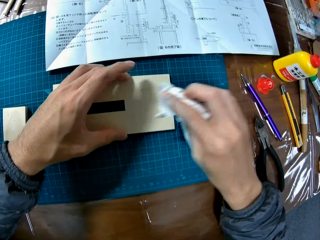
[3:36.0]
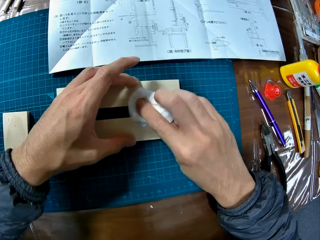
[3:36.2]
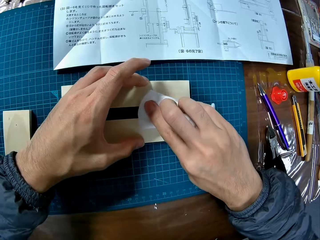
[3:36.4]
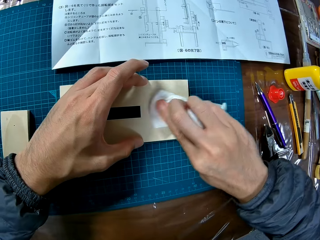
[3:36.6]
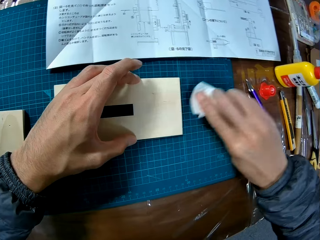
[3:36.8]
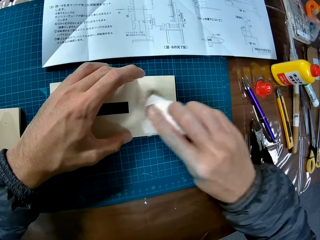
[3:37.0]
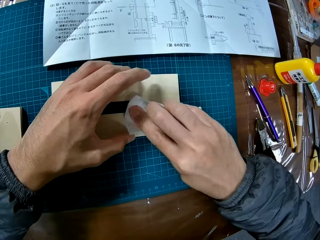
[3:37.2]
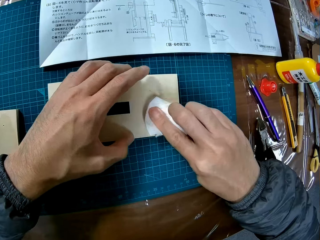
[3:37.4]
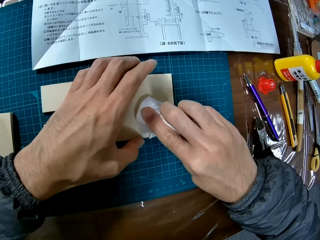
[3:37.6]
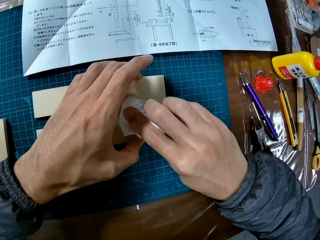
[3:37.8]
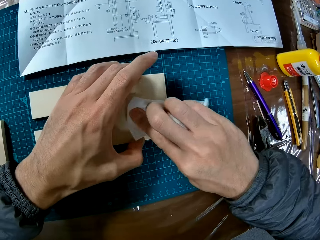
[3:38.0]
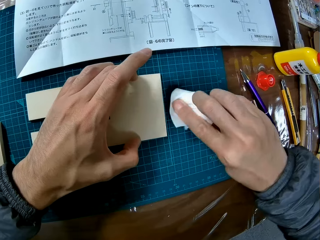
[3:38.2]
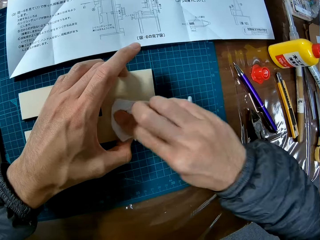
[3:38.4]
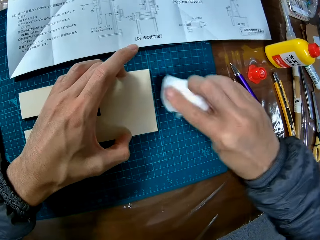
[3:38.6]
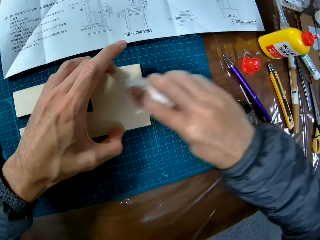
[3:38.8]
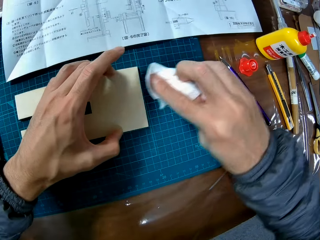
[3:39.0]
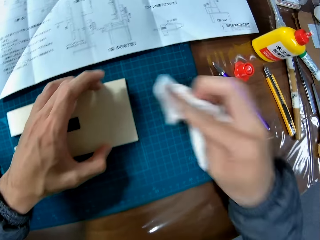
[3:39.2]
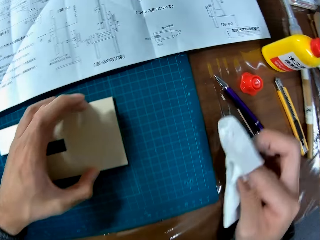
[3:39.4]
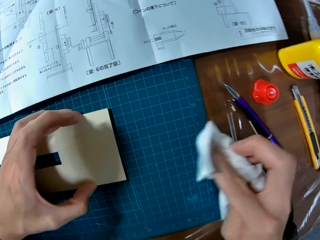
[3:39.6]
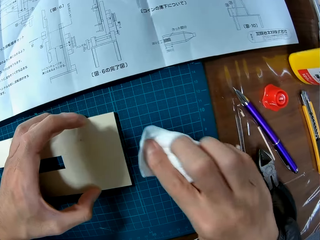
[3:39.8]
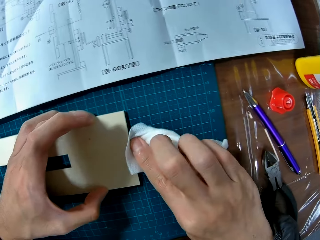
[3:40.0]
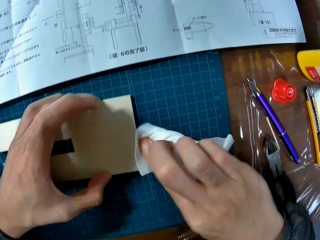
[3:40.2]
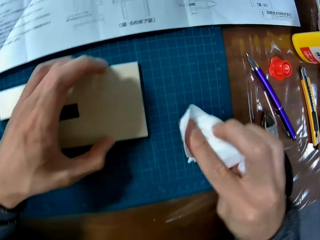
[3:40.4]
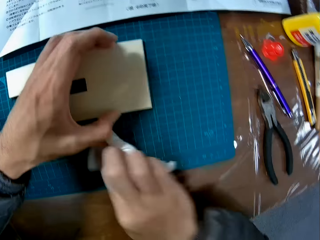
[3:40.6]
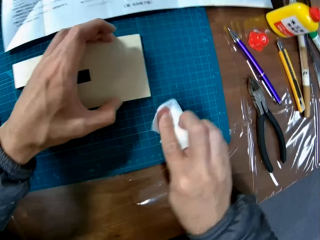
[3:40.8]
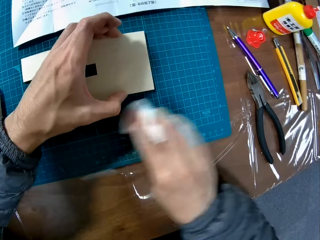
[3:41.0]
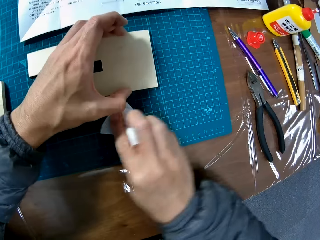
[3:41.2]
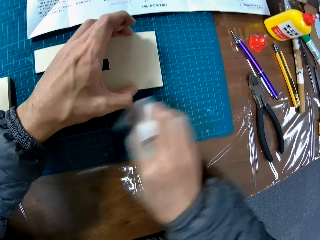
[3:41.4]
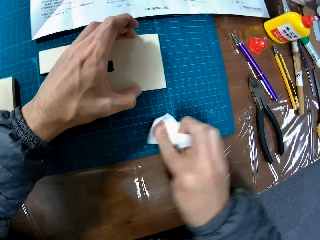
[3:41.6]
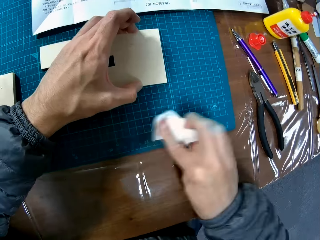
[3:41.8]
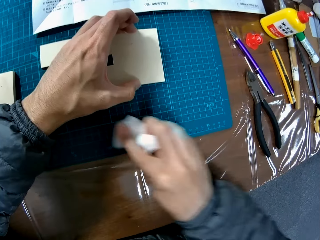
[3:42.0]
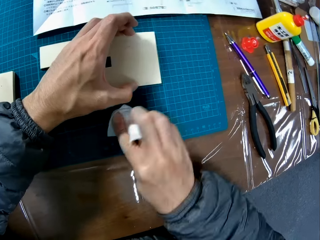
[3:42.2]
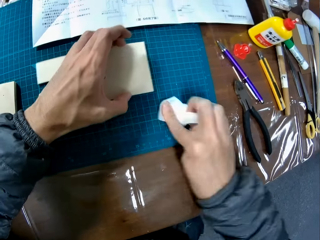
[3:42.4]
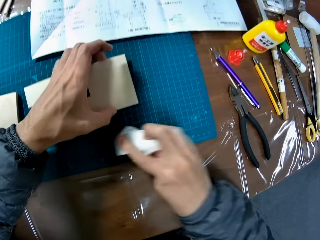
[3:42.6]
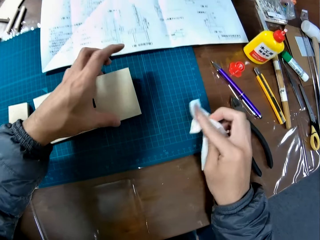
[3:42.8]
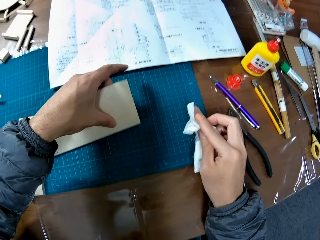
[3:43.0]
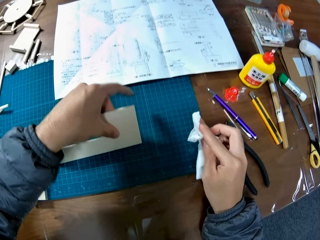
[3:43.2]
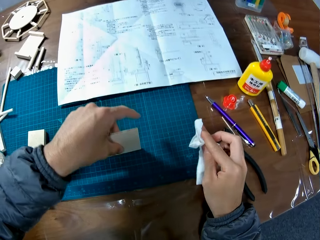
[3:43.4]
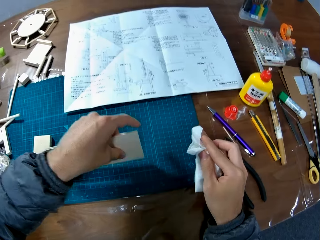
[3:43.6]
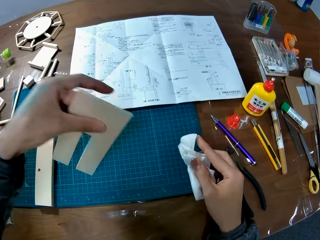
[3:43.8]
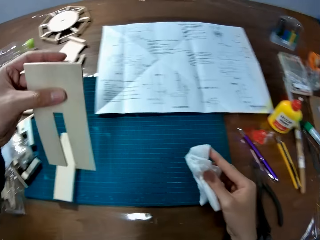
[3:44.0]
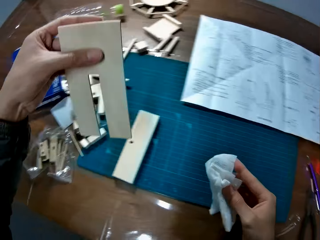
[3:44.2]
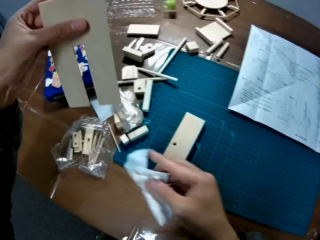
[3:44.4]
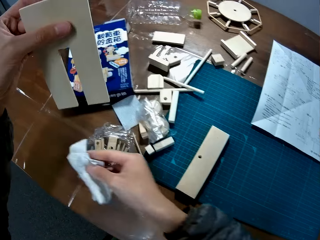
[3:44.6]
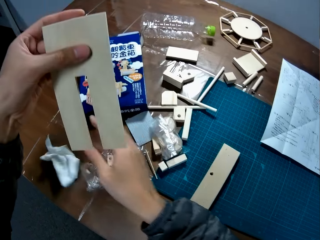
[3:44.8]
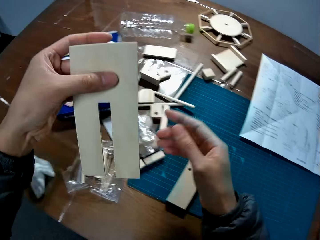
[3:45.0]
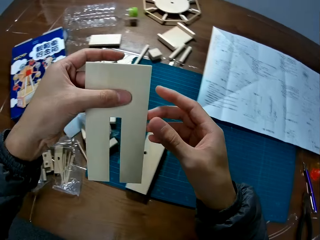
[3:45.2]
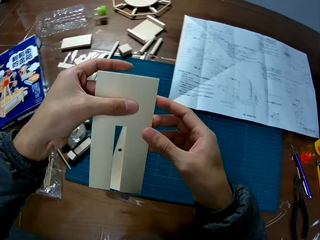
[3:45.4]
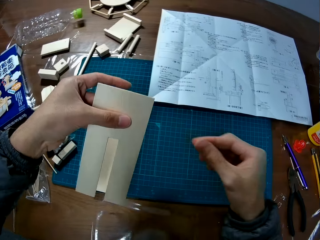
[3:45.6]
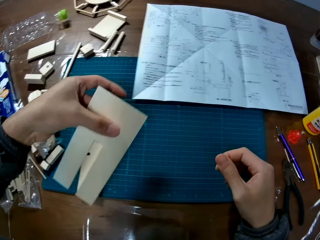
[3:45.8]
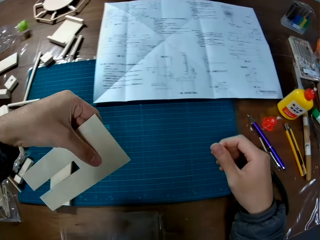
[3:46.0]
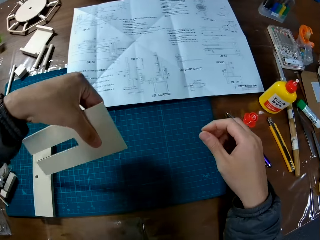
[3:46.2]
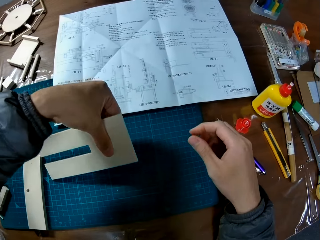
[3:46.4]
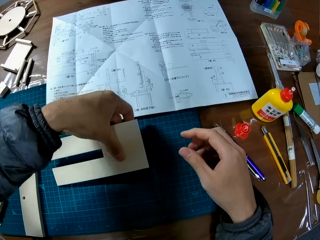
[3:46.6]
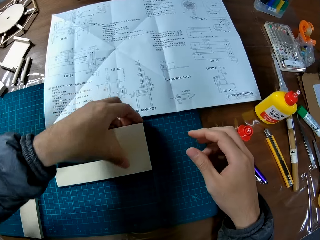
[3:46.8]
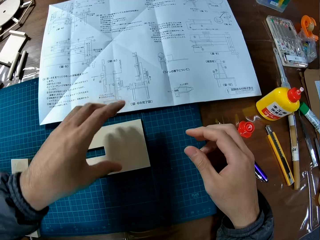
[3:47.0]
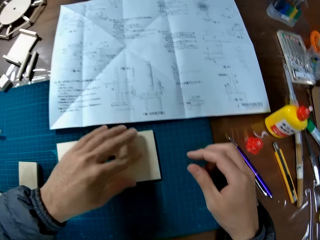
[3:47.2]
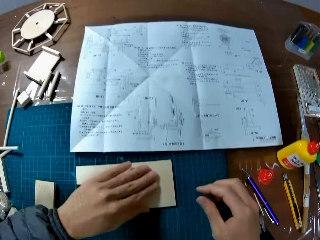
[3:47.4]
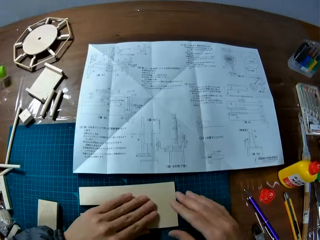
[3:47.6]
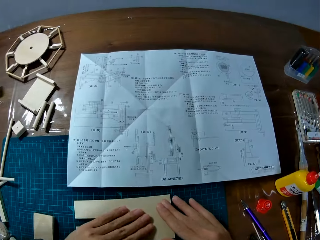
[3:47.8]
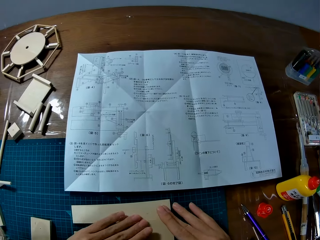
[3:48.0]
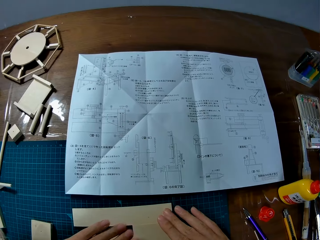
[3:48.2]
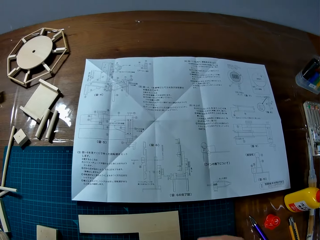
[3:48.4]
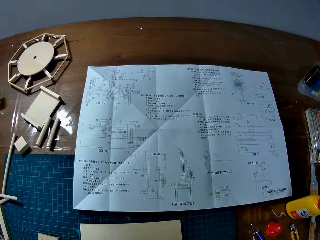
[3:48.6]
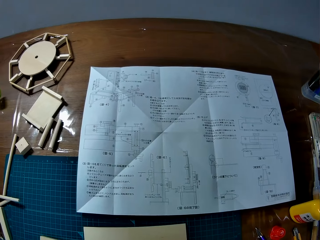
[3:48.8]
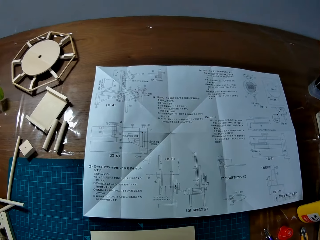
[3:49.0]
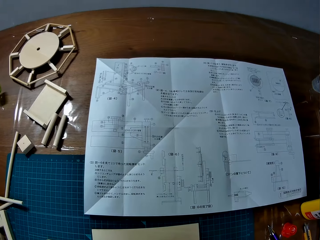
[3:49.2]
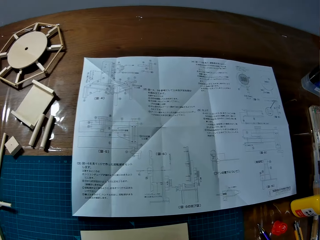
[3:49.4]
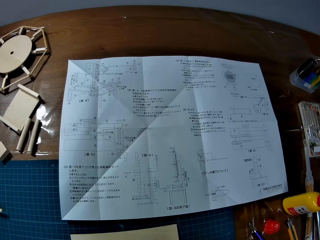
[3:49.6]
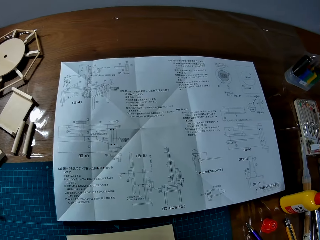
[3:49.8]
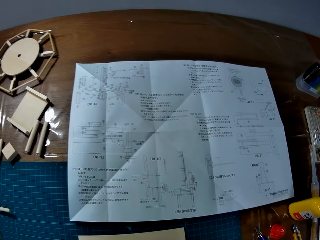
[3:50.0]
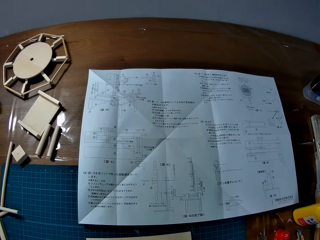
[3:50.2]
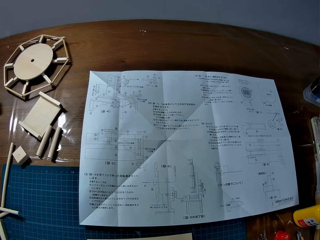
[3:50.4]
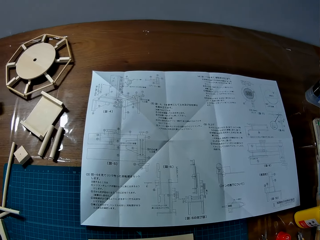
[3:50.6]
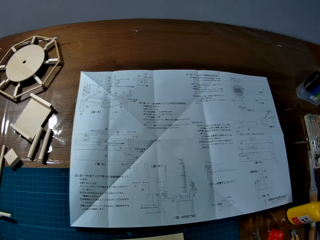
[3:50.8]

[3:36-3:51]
The camera wearer picks up the handkerchief from the table. They clean the excess glue on the joined puzzle pieces on the table with the handkerchief. They clean the glue on the table with the handkerchief. They pick up the joined puzzle pieces from the table. They drop the handkerchief on the table. They drop the joined puzzle pieces on the table.

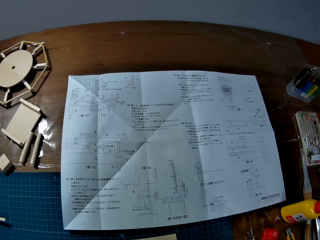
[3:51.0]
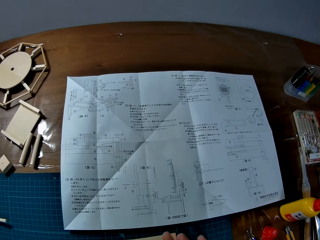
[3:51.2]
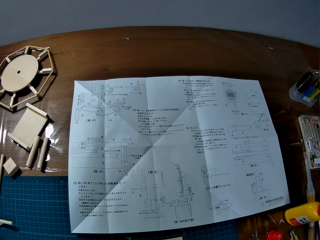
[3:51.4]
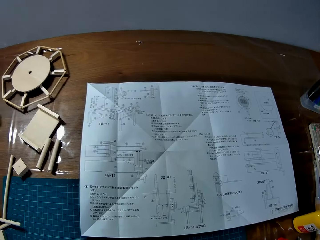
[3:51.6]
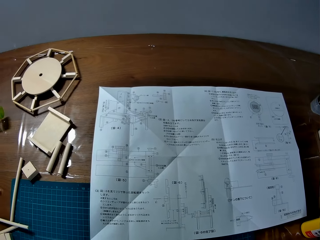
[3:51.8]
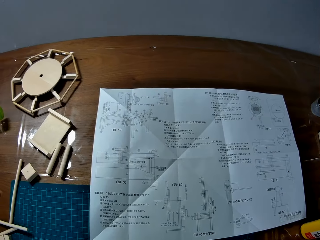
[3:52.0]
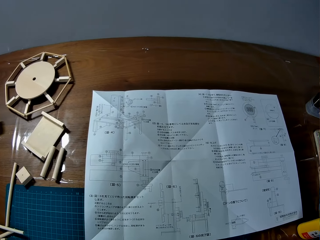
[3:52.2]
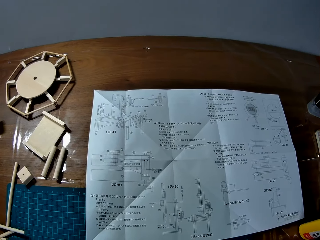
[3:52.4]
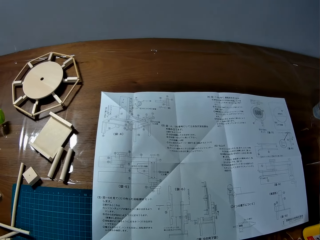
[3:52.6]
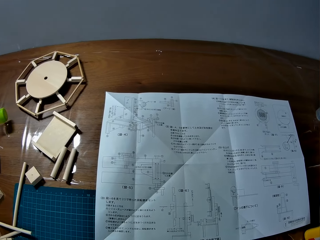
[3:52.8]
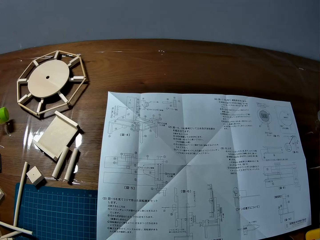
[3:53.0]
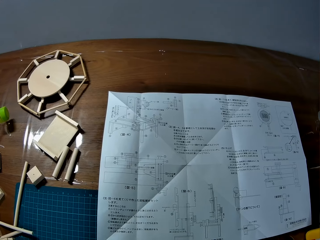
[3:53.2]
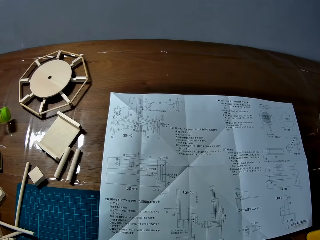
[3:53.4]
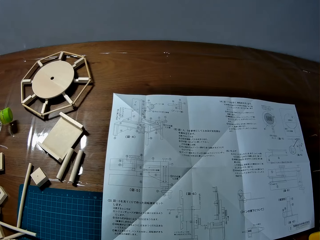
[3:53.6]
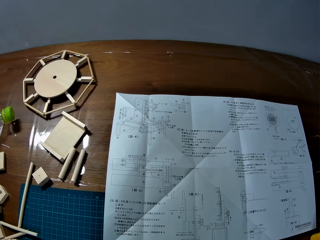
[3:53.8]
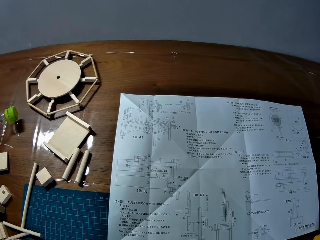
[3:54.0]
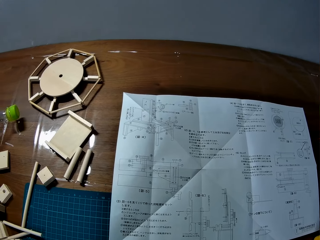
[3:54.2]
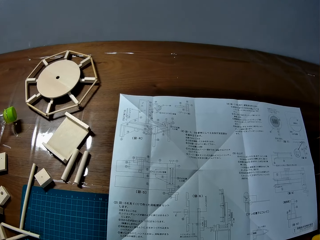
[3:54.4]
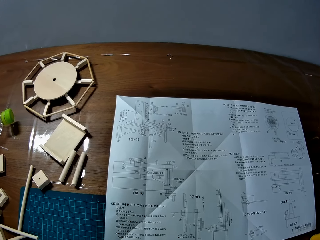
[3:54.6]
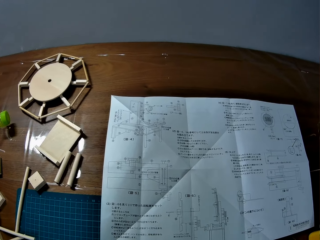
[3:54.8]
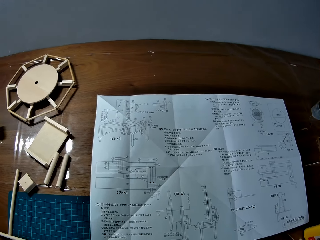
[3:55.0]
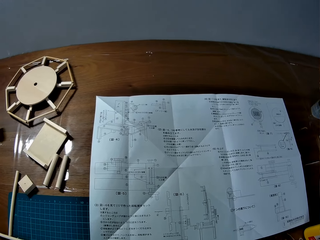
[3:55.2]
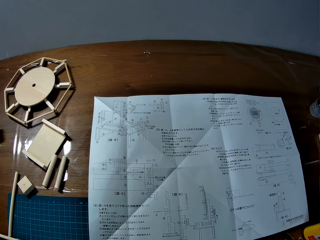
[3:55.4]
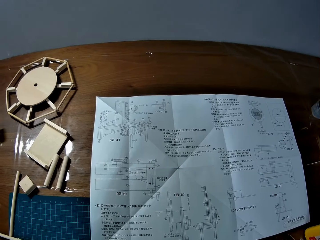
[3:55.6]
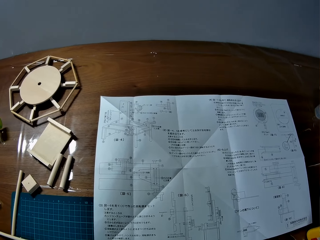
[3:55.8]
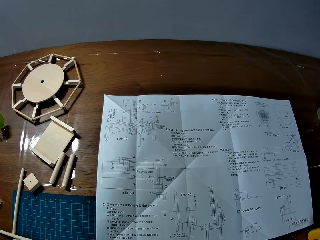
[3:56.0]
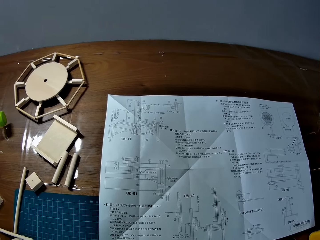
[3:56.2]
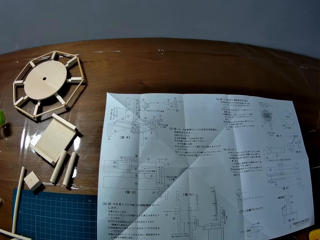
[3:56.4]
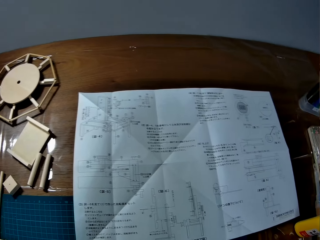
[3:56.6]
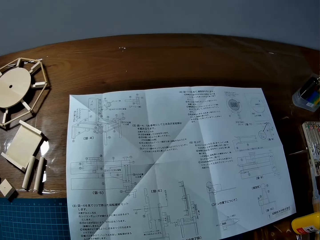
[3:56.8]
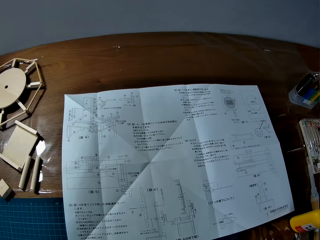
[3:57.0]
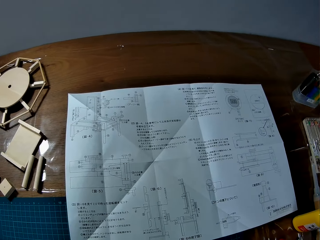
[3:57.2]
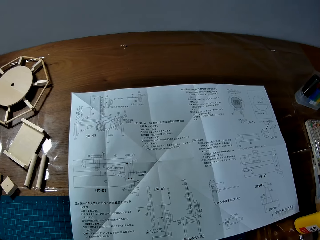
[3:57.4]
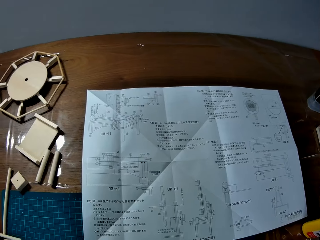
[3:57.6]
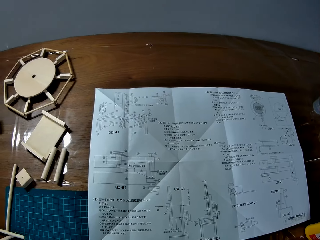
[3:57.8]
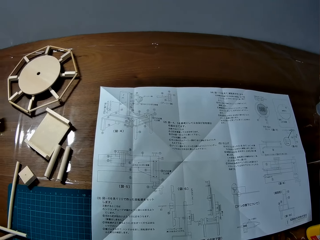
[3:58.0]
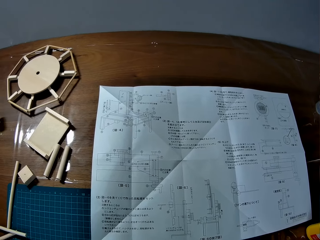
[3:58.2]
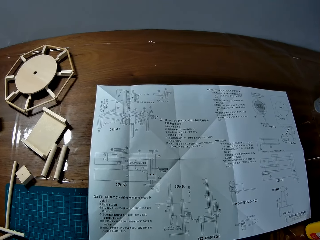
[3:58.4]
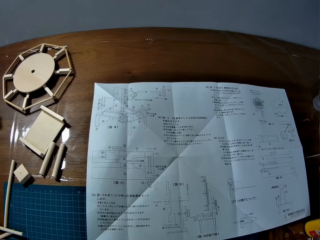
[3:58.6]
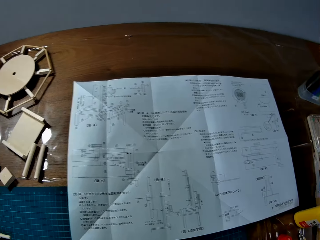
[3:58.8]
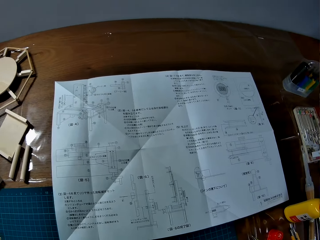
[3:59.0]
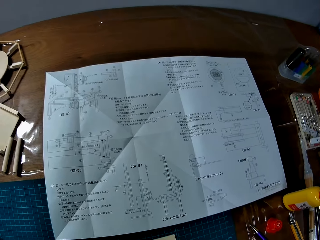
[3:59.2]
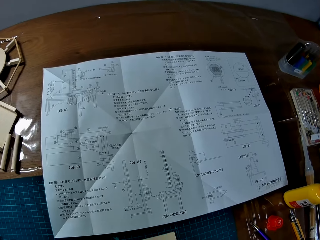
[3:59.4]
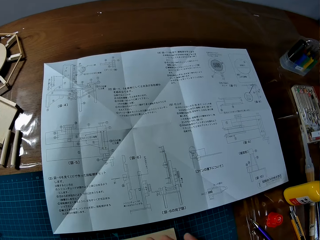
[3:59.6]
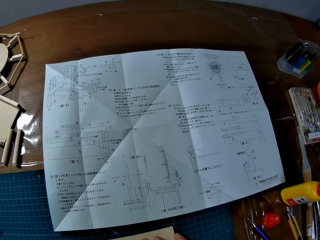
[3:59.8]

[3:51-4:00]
The camera wearer reads the modelling manual.
